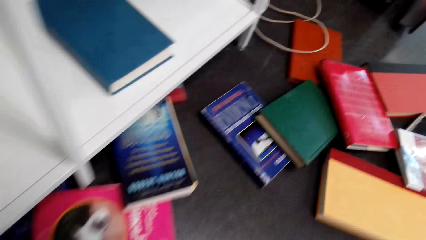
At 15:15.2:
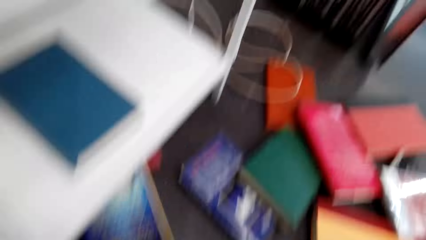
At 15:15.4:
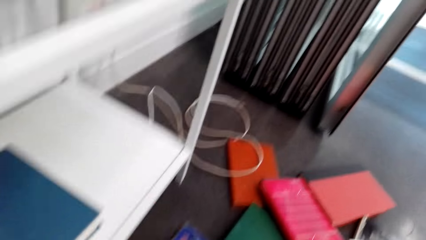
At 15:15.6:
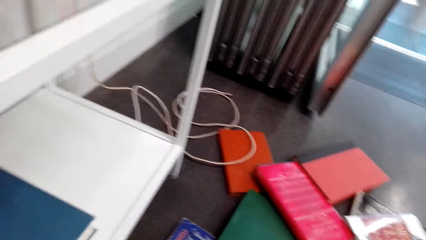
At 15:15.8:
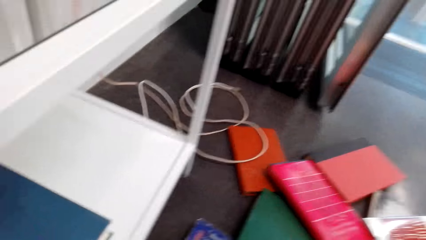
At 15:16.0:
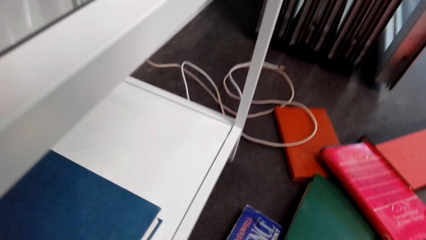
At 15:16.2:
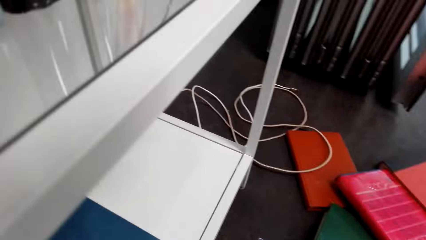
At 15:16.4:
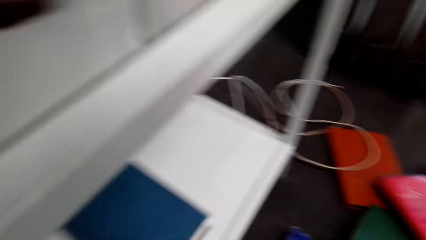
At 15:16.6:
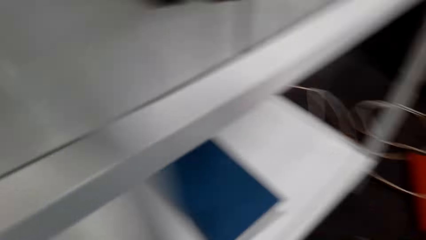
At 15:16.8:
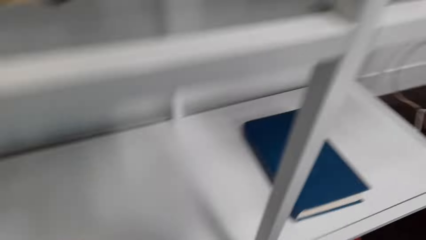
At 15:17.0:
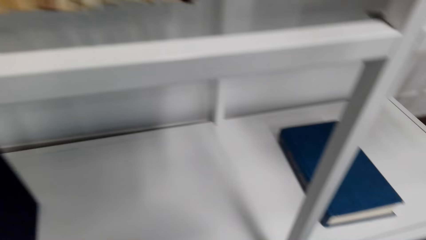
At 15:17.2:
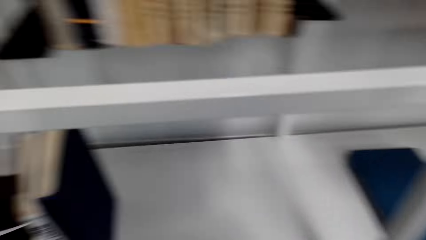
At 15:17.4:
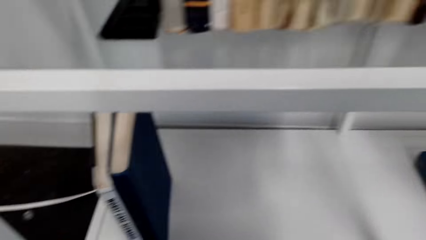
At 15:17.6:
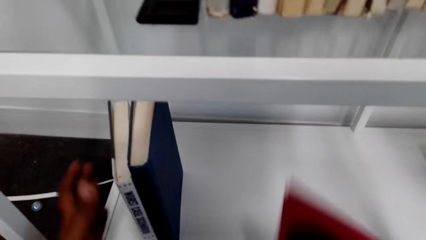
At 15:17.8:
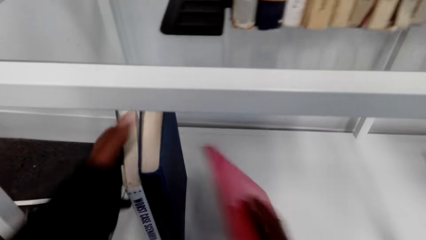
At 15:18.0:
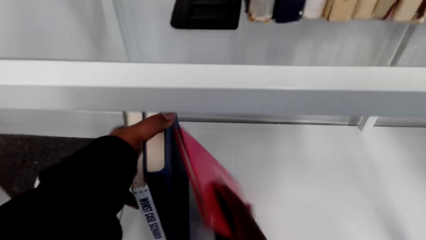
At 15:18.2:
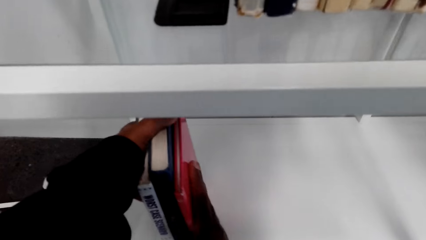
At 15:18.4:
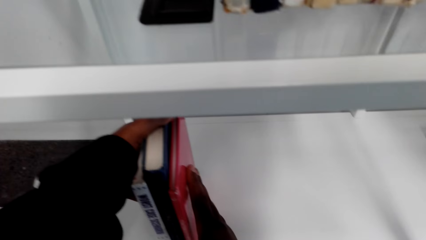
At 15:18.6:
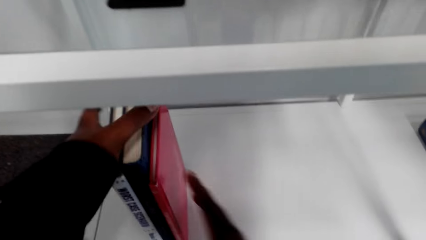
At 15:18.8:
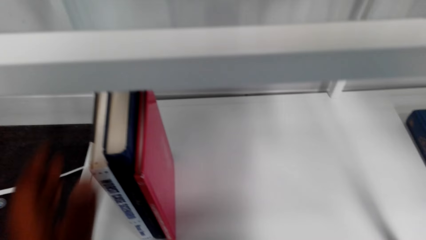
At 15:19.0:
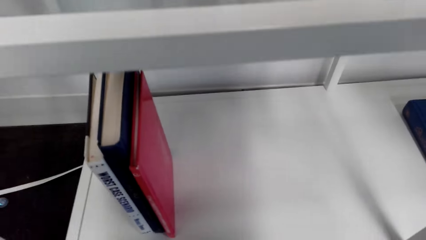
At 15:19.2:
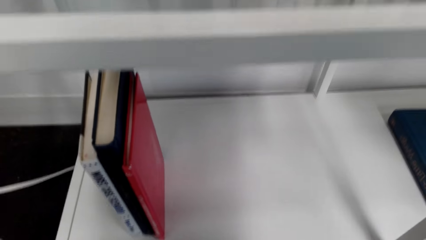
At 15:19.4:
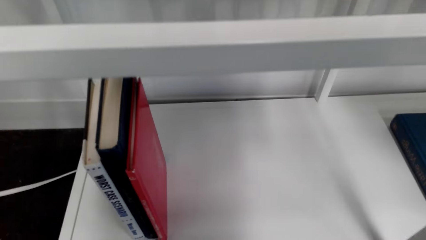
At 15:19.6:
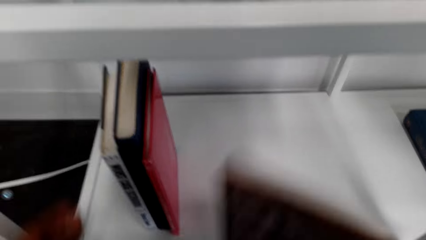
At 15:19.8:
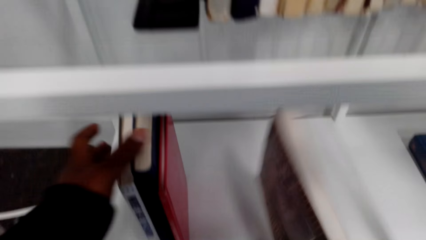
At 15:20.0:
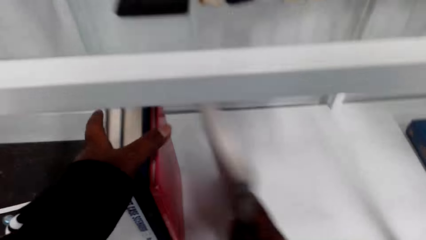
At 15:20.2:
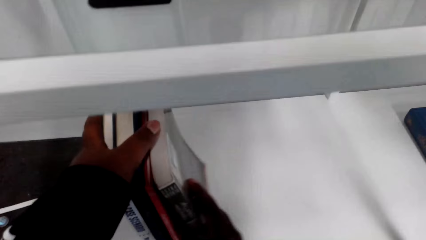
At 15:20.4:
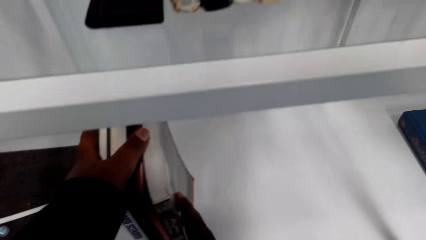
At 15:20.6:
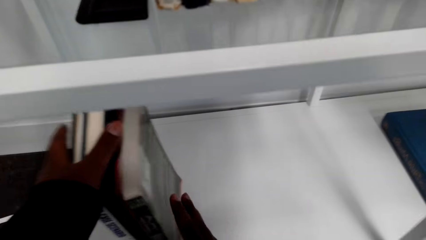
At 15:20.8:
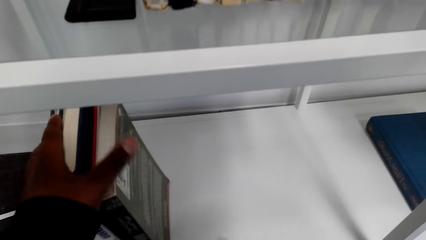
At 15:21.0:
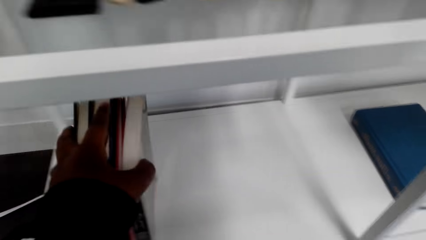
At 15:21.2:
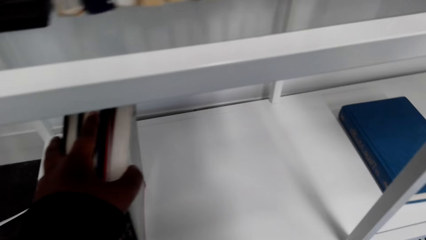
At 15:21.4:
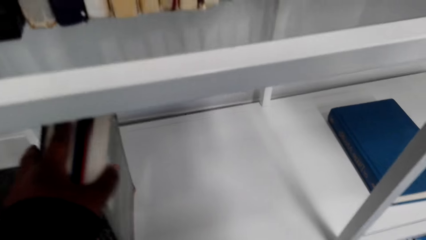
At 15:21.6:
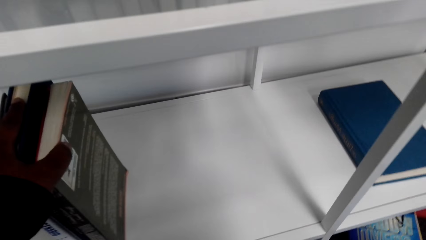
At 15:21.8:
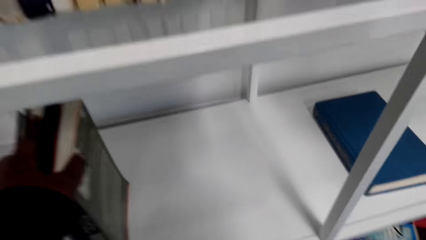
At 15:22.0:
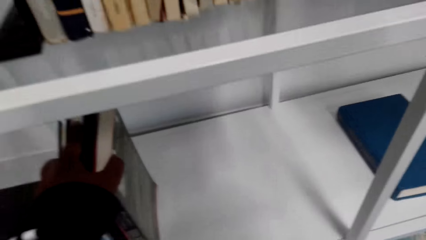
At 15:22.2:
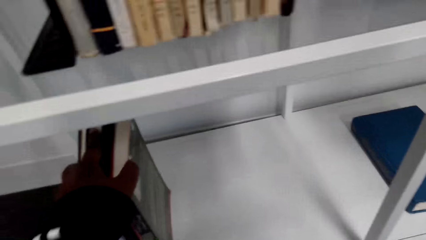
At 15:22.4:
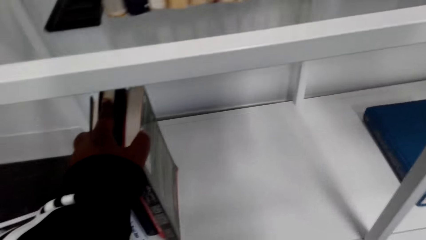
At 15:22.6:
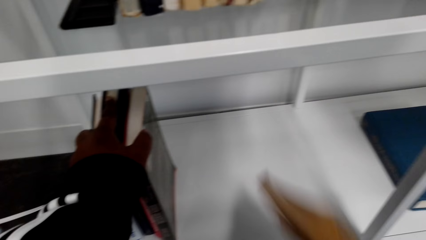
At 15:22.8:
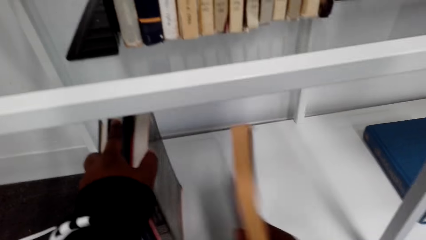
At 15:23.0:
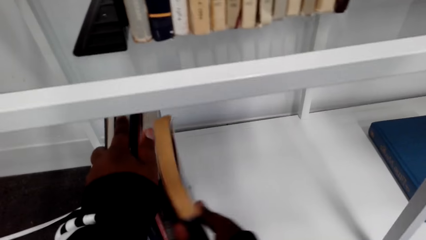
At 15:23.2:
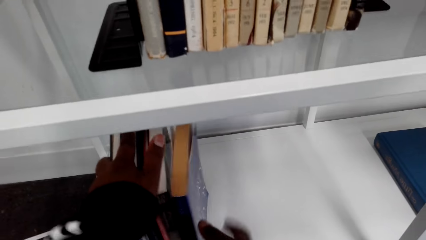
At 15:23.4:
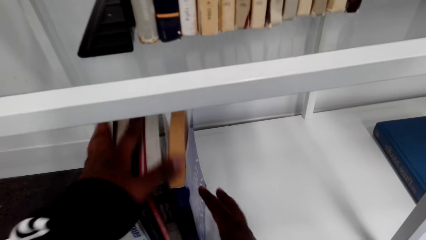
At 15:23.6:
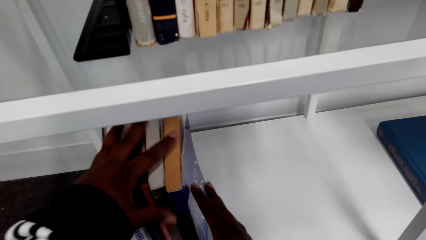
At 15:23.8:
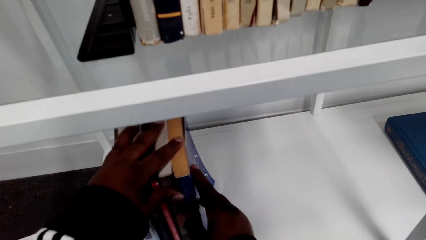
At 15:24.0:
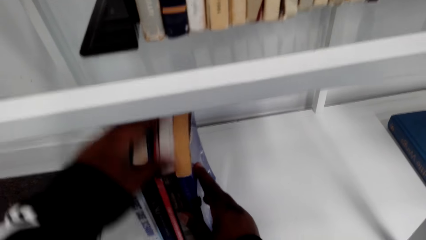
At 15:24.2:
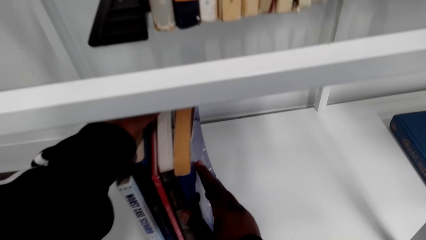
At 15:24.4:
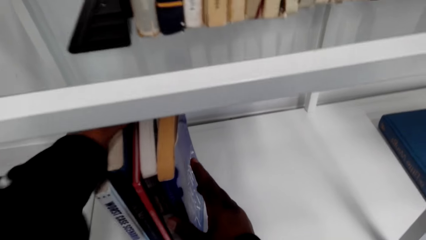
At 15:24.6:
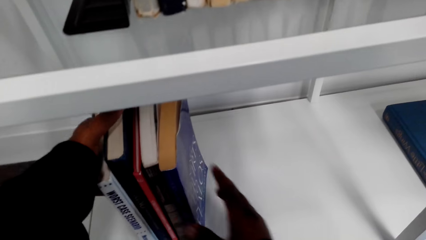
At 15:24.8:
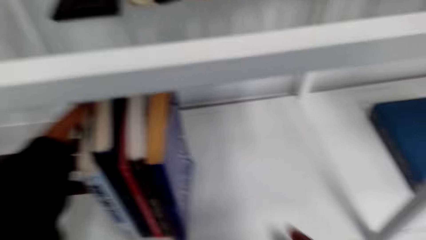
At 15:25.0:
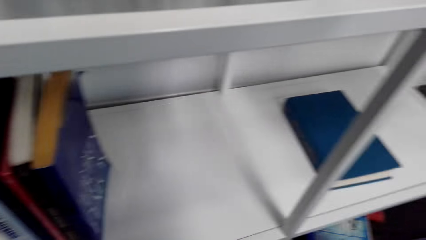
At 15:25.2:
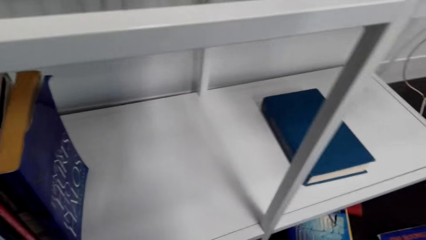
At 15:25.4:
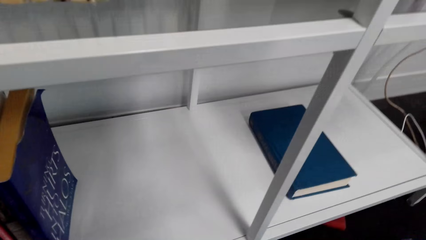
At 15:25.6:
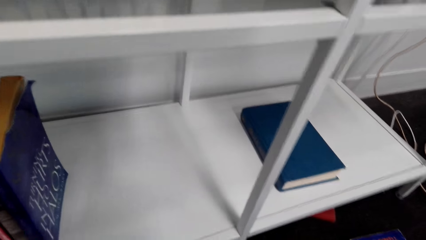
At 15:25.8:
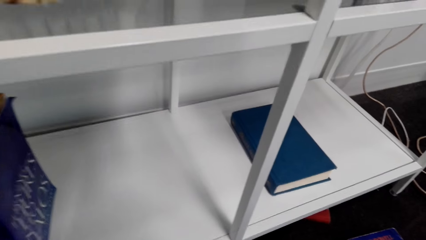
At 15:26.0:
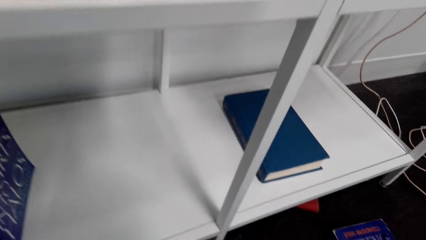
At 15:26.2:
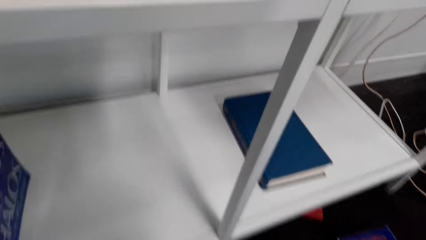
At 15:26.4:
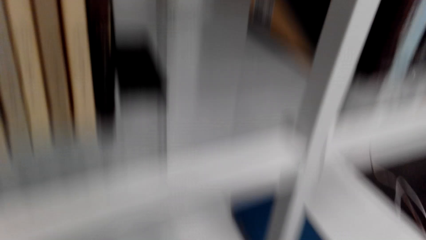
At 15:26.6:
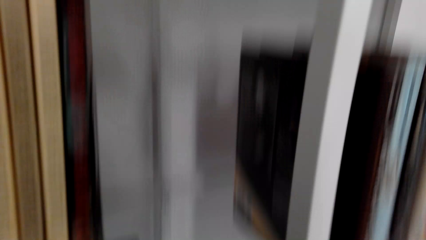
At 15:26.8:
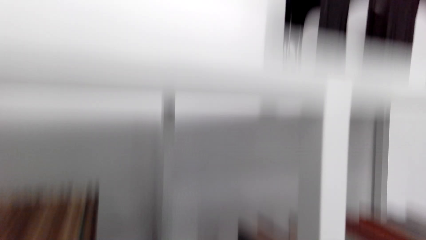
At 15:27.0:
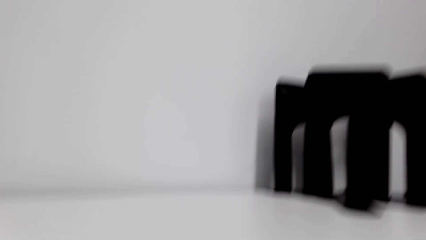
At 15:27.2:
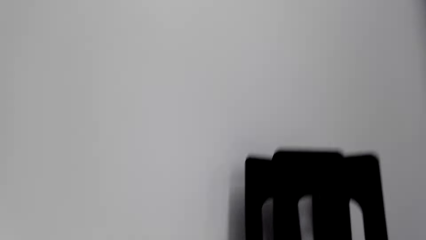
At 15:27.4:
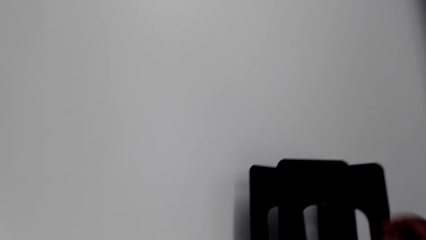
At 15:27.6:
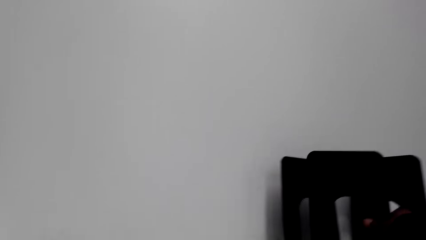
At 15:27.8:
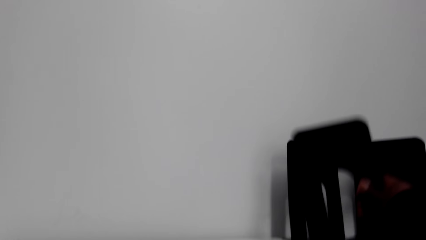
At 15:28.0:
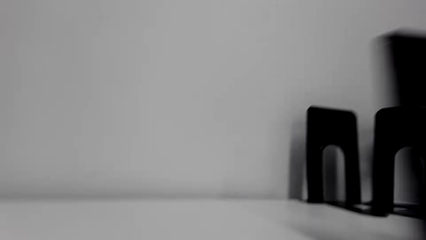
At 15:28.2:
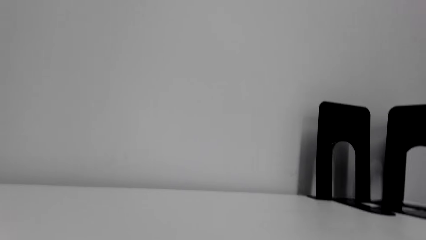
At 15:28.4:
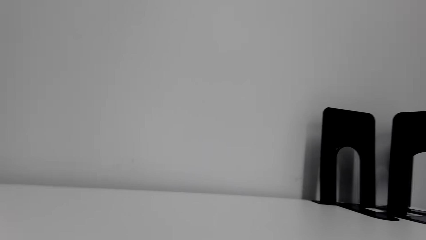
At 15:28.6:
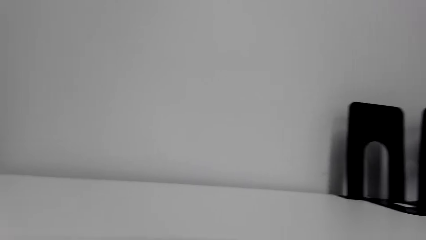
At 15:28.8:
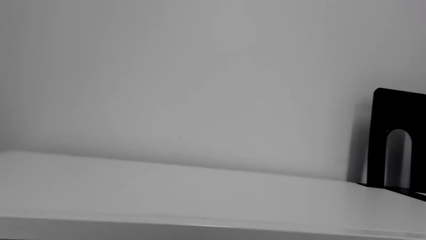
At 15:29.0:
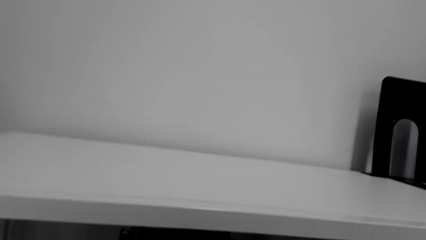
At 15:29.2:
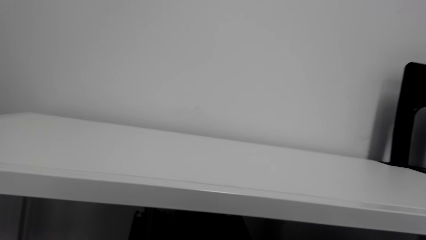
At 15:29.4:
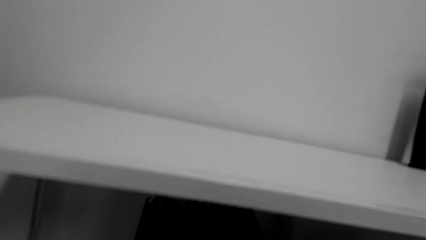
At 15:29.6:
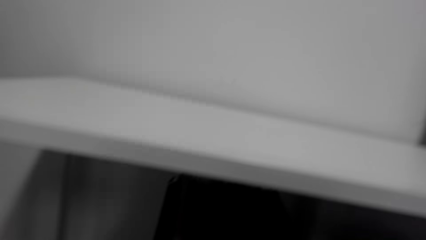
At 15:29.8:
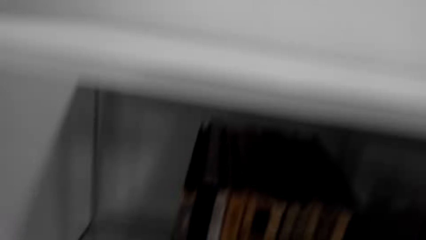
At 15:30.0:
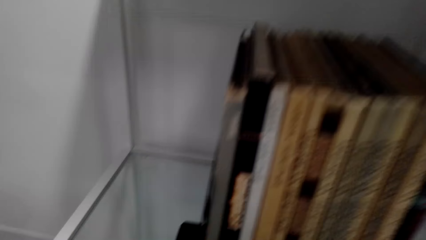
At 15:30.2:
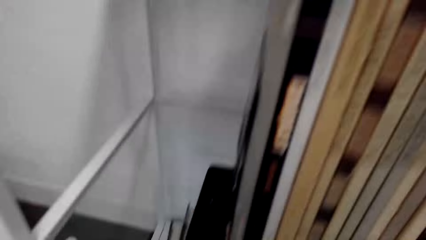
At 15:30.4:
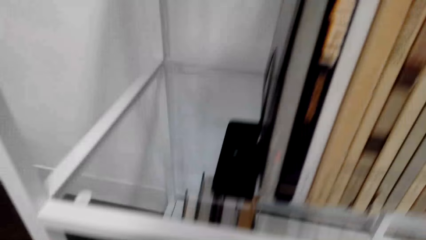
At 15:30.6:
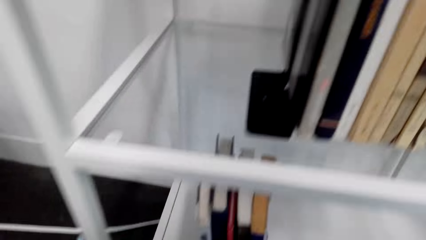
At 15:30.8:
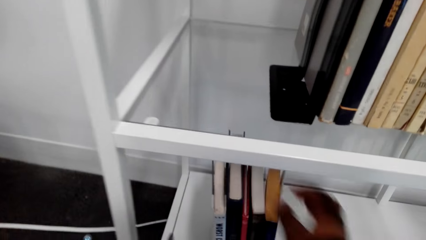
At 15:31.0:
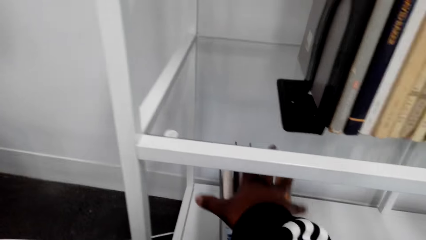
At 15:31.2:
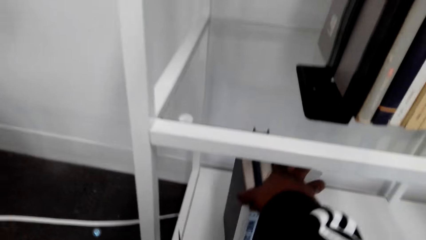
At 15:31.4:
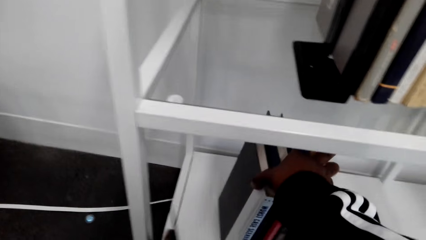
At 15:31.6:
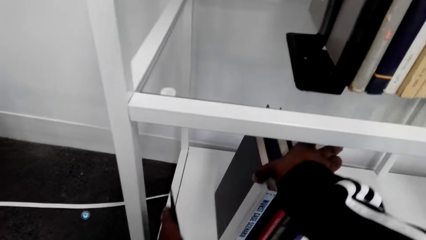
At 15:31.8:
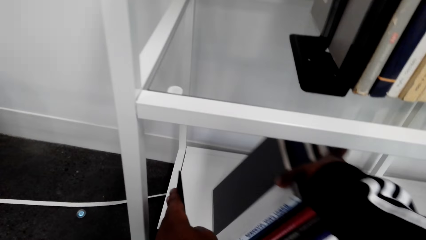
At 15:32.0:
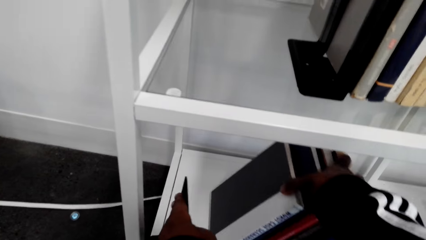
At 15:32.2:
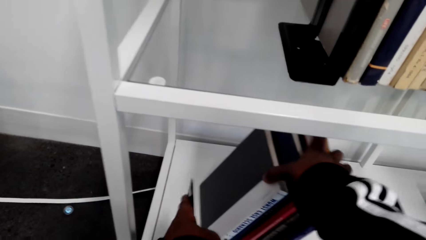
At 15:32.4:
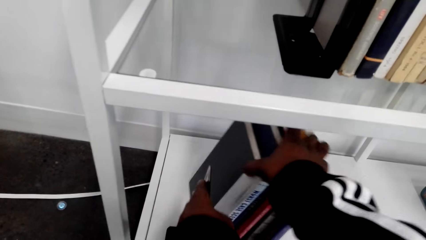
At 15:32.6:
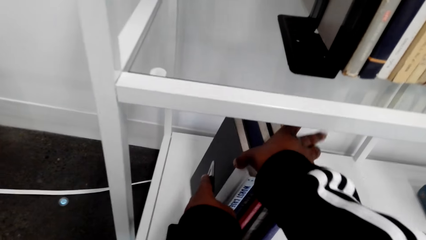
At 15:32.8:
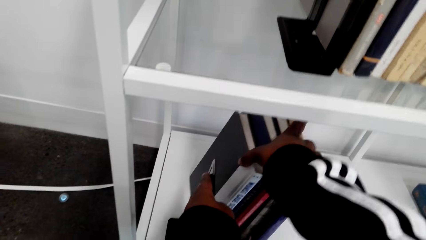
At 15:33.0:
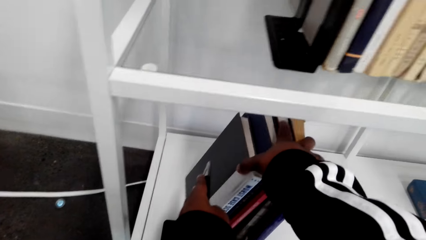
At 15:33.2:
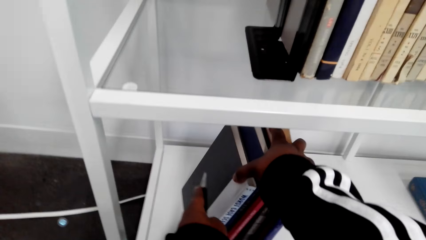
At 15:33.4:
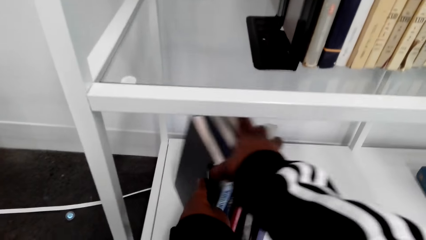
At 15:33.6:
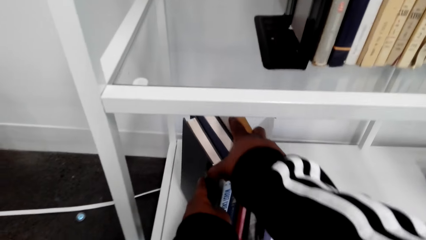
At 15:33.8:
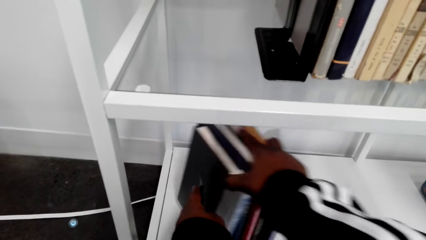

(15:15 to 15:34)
The camera wearer bends down. They arrange books in the bookcase. They put a book on a shelf repeatedly. They stand up. They pick up a books holder or bookend. They arrange books on the books holder. They lift books.
